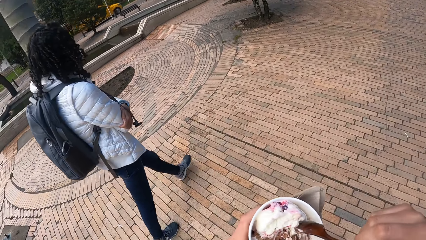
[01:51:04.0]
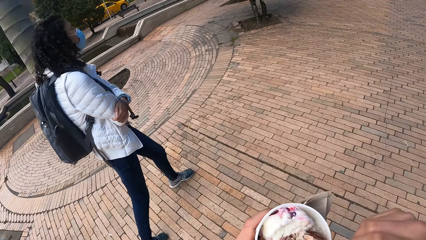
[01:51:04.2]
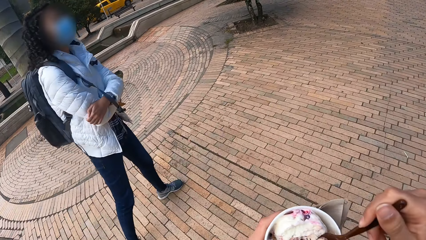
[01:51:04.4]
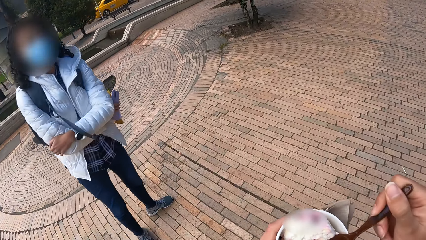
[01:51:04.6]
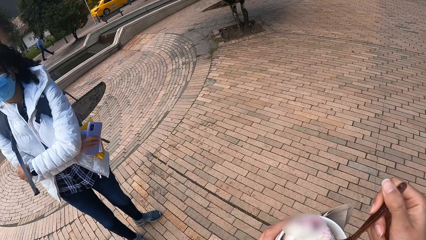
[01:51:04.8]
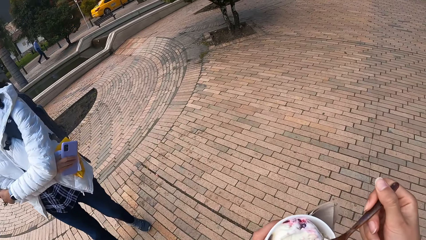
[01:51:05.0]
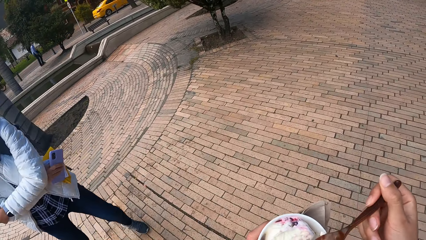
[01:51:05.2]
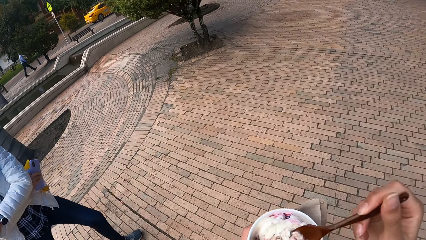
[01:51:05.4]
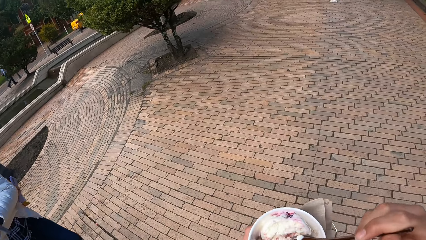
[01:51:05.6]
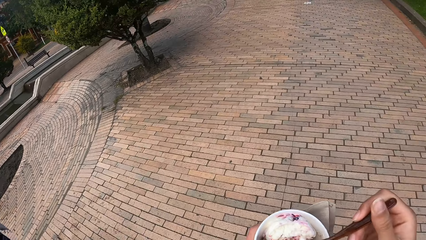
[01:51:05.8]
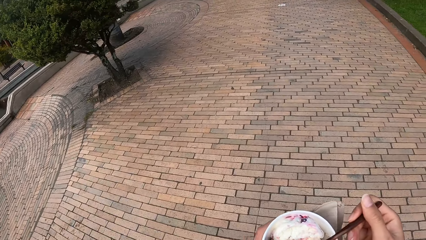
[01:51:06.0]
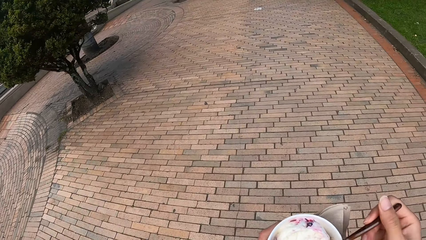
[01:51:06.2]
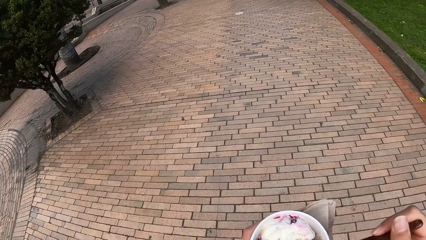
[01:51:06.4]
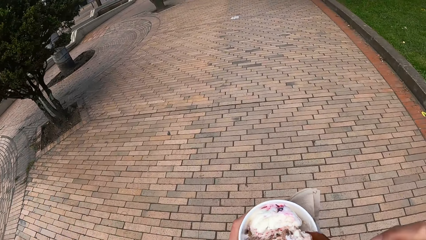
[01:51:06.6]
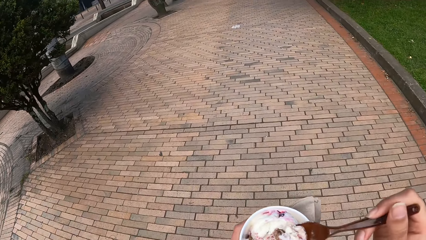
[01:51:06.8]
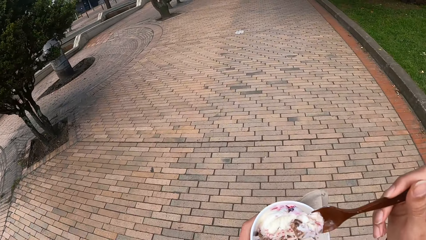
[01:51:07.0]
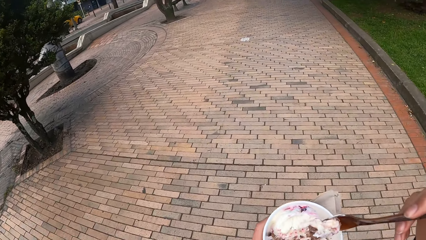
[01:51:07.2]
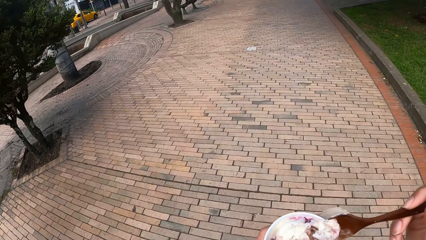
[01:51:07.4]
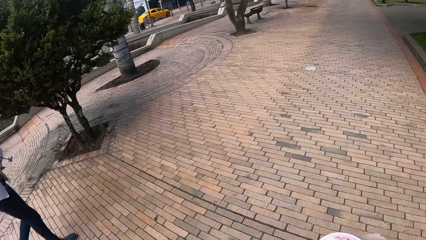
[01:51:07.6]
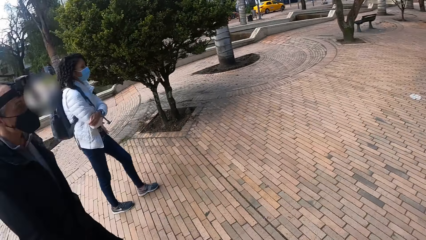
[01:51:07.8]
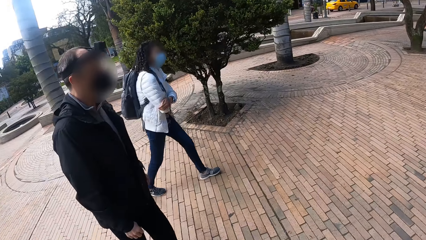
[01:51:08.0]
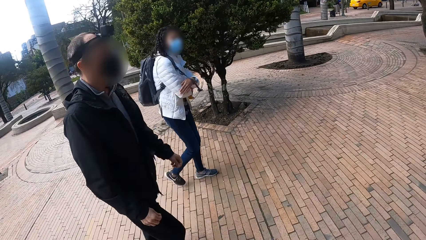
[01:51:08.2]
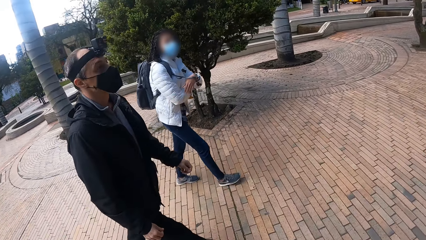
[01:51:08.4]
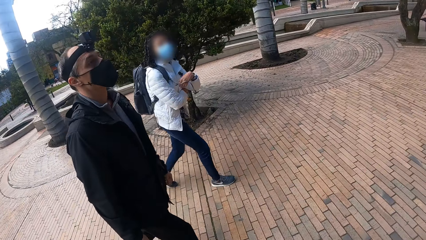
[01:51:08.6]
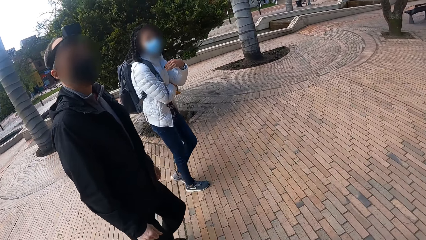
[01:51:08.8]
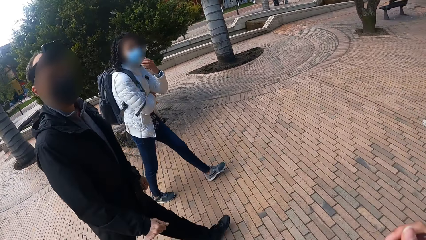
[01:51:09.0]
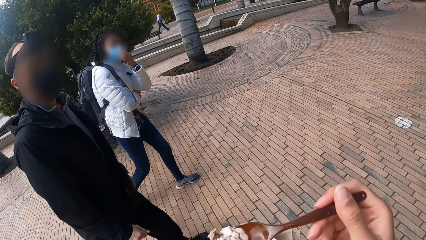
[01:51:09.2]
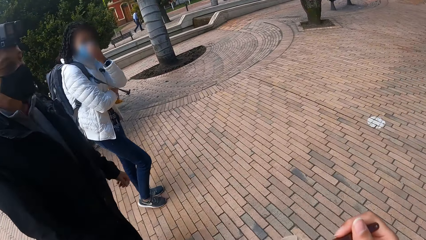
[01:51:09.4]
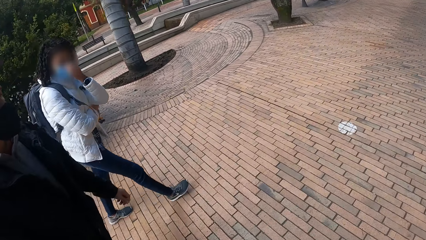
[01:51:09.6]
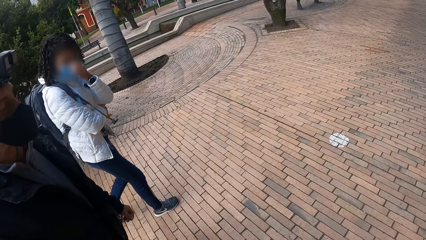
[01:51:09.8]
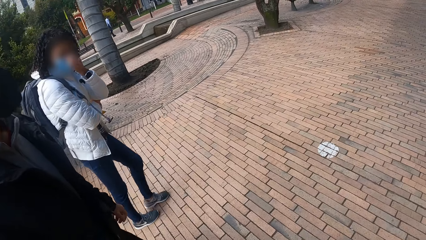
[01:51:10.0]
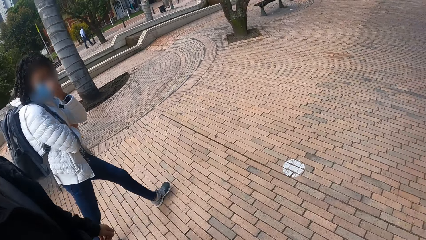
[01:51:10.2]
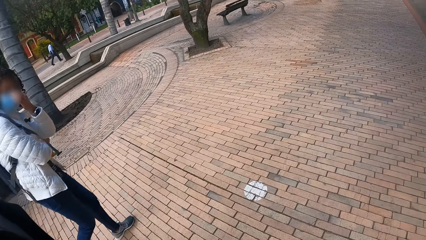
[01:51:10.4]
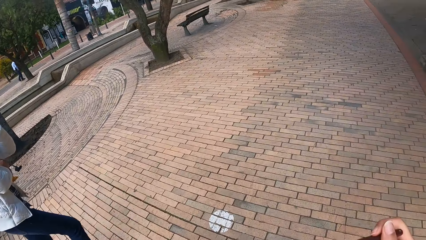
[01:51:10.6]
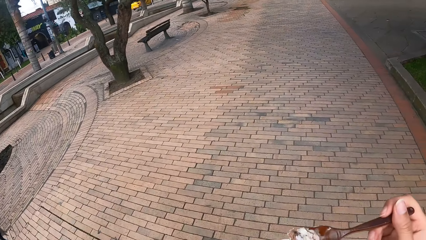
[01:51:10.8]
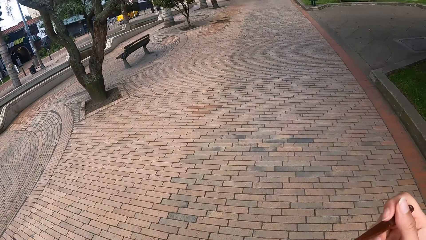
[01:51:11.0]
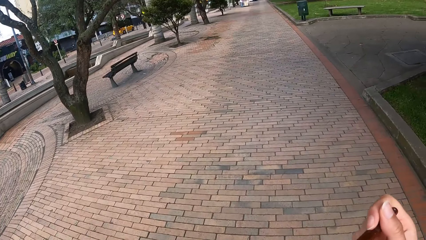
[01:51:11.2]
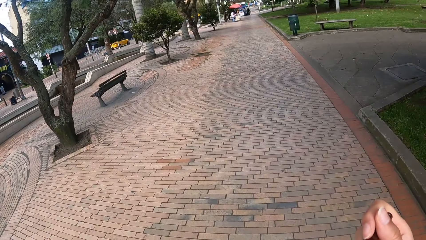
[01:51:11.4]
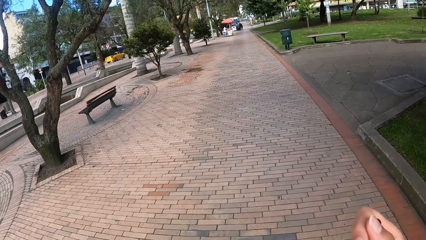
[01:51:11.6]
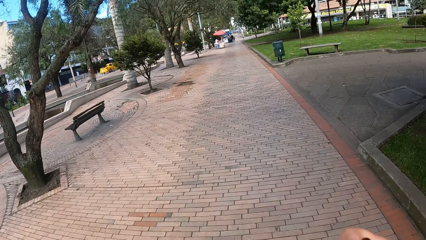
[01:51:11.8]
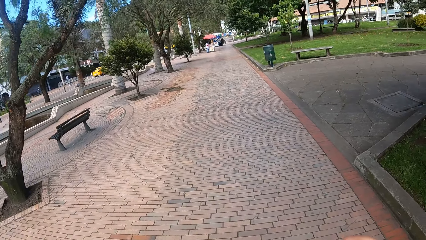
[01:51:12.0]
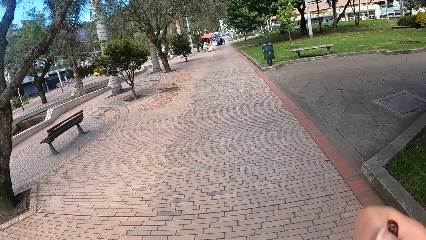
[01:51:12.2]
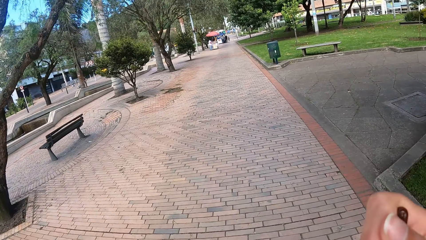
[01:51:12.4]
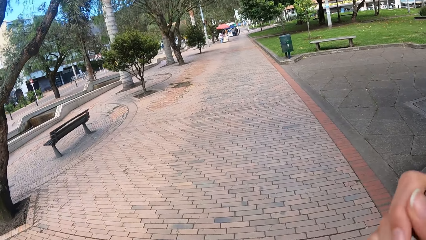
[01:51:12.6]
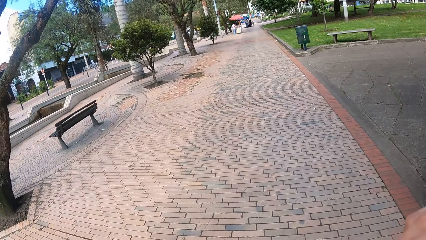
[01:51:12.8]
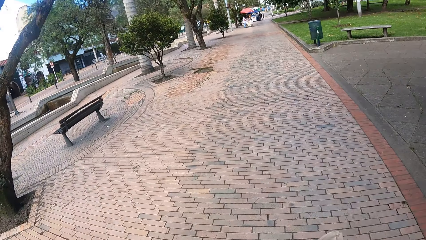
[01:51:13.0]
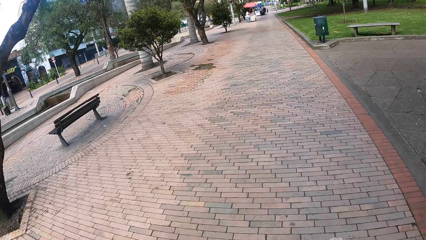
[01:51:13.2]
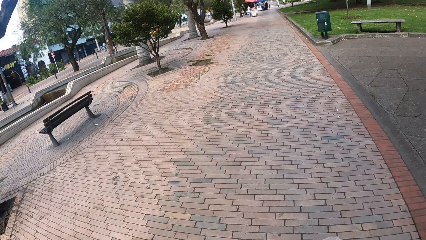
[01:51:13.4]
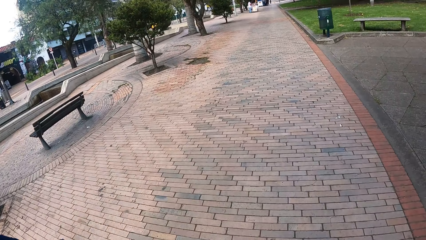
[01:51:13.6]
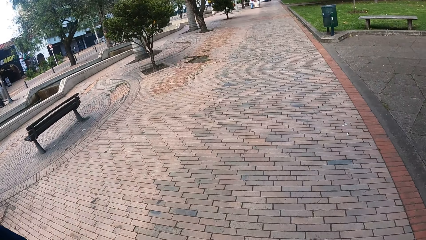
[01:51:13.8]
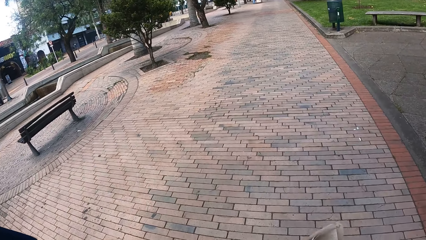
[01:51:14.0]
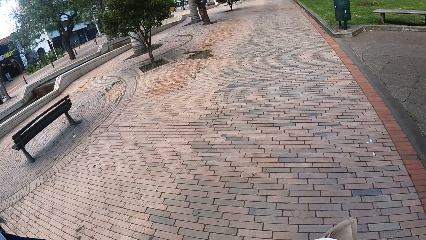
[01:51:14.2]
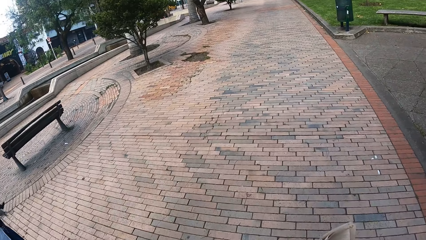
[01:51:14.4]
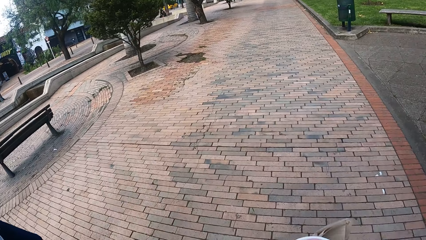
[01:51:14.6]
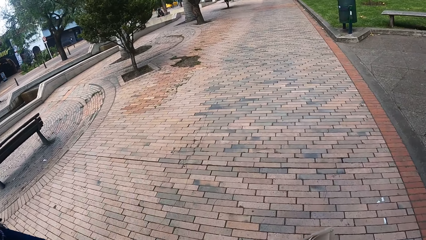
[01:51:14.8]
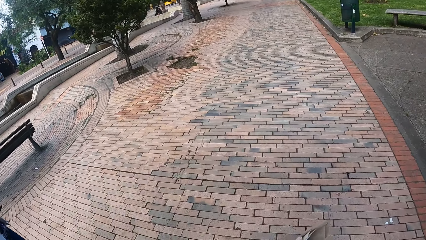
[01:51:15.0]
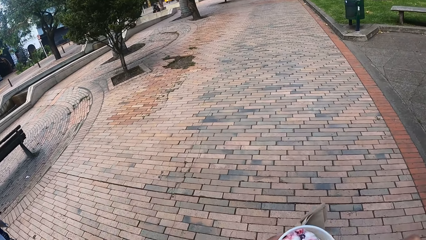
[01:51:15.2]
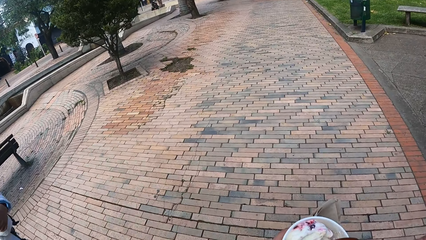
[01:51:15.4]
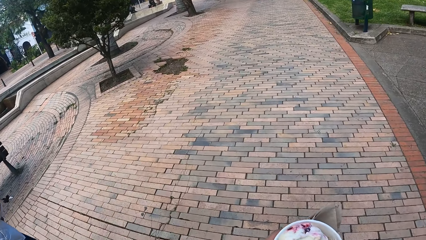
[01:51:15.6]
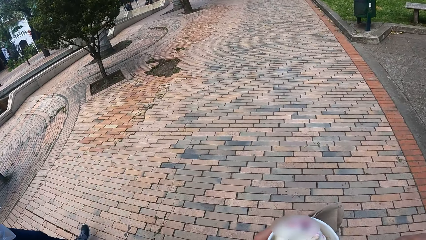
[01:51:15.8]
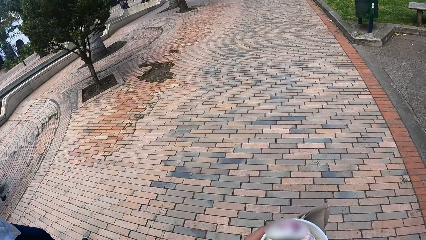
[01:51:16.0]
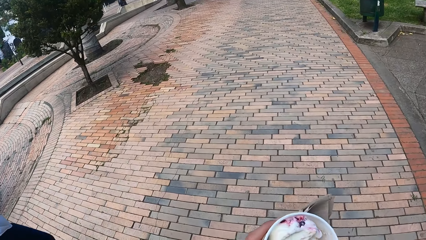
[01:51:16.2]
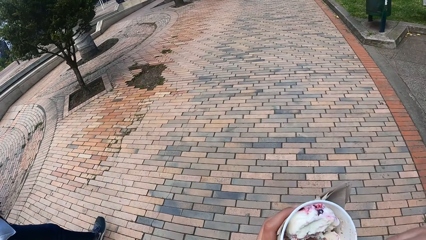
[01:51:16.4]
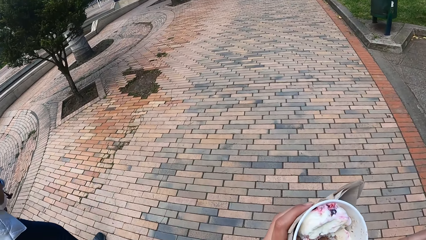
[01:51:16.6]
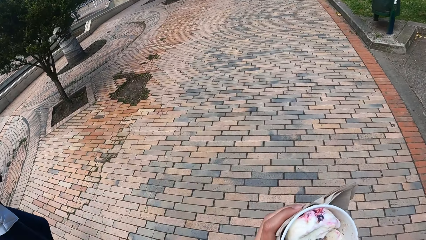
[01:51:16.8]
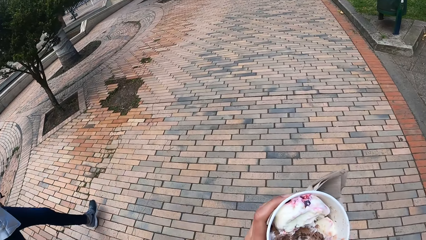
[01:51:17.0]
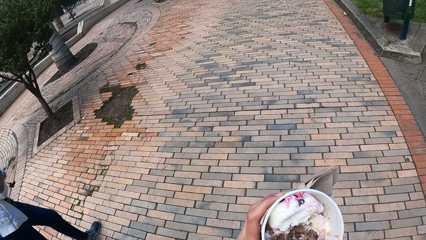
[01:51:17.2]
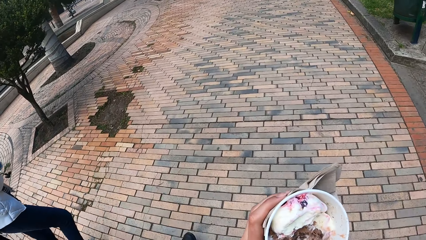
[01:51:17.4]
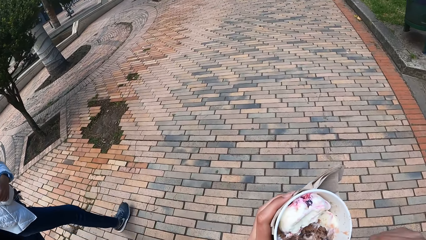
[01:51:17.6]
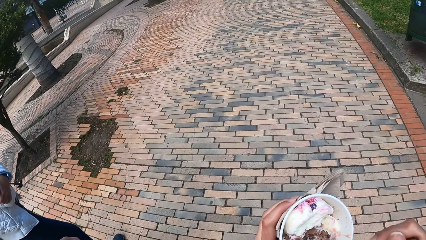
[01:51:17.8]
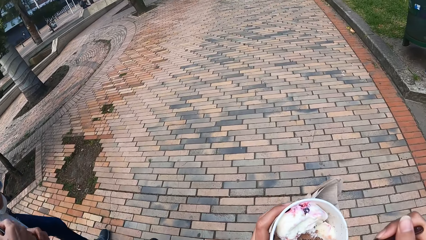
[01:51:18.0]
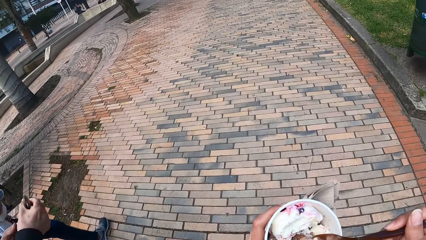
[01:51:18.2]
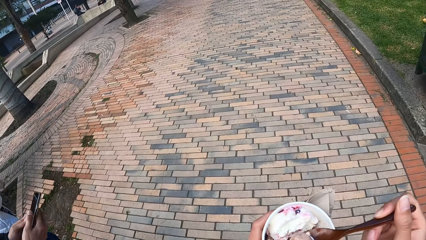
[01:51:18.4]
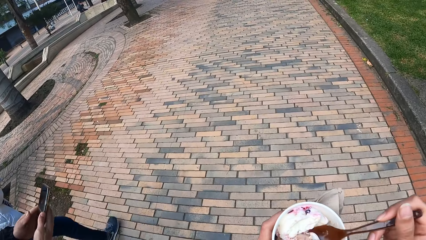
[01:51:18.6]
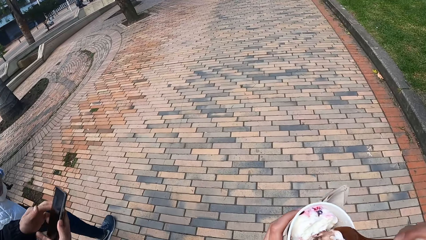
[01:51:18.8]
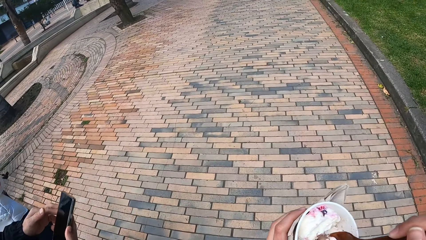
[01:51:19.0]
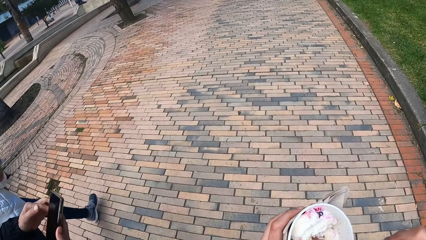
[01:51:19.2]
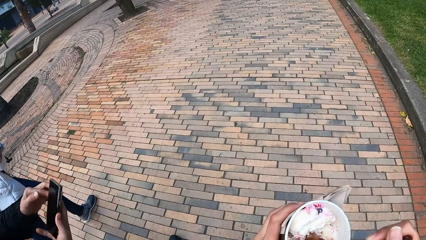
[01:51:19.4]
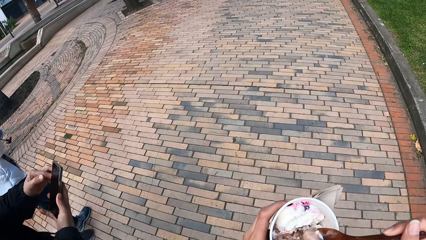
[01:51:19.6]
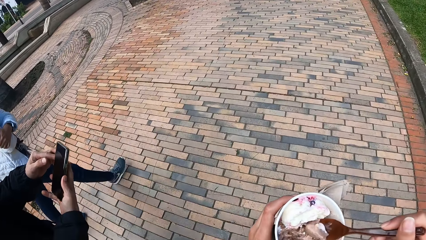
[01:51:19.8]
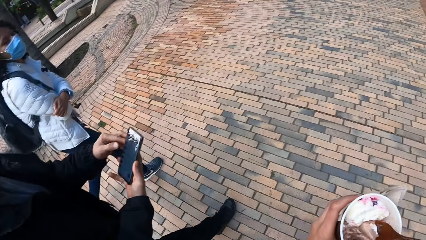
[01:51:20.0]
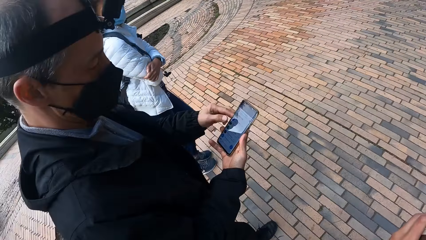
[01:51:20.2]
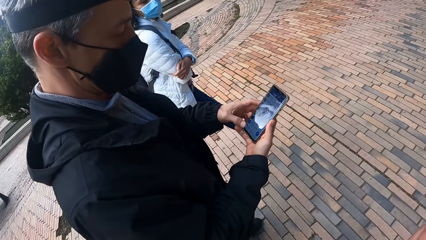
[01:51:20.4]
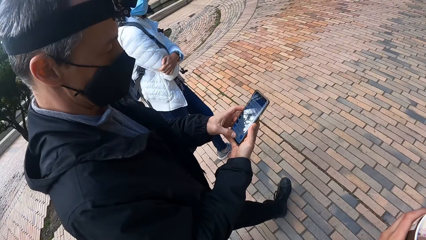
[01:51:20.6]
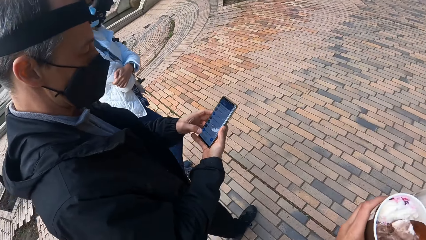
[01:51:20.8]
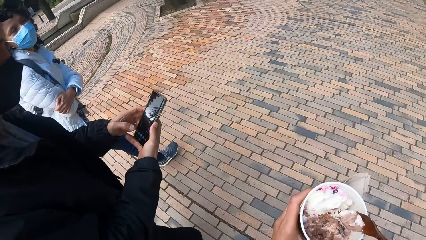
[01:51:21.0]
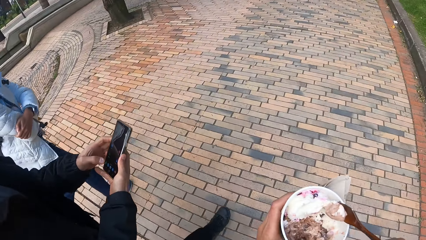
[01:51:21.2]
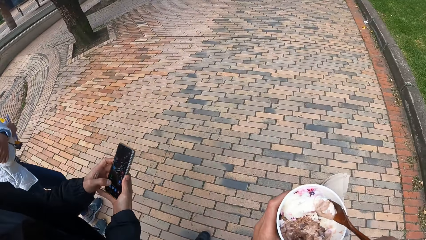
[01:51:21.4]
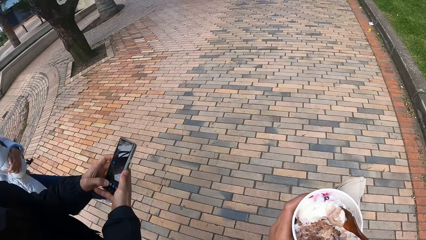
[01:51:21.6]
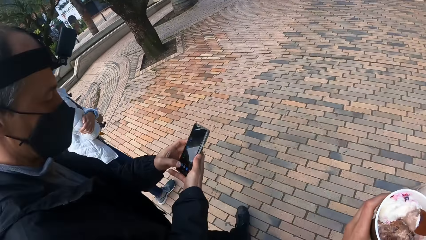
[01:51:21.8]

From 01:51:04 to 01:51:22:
The woman looks at the camera wearer and stops. The camera wearer scoops ice cream. The woman walks on a street. The man walks on the street. The camera wearer walks on the street. She looks around. The woman touches the face mask on her face with her left hand. The camera wearer eats ice cream from the spoon in her right hand. She removes a scoop from her mouth. She scoops ice cream with the spoon in her right hand from the cup of ice cream in her left hand. She looks at the ice cream. The man holds a phone with both hands. He operates the phone in both hands. The camera wearer looks at the man.
